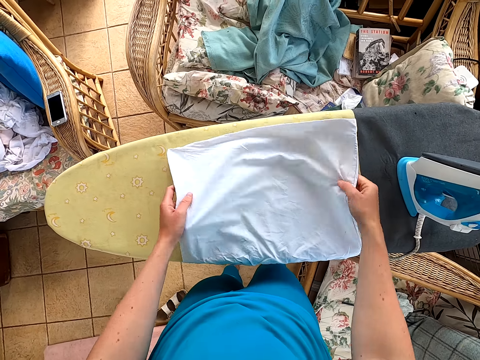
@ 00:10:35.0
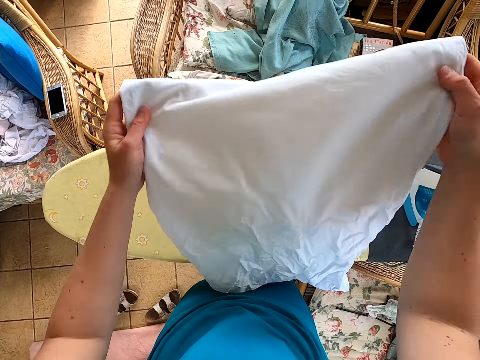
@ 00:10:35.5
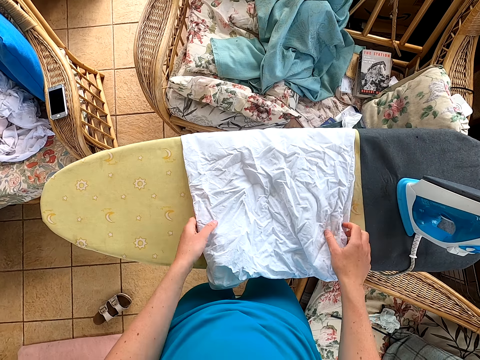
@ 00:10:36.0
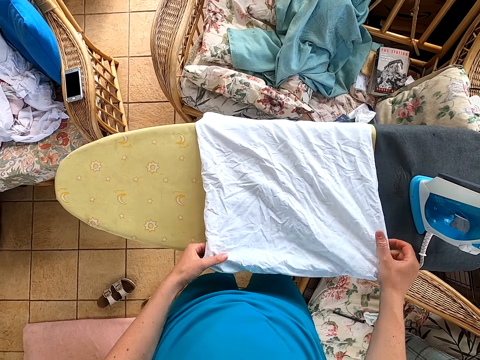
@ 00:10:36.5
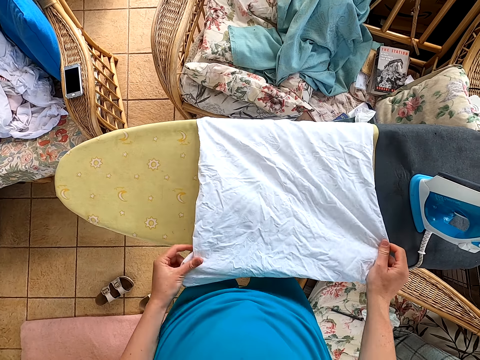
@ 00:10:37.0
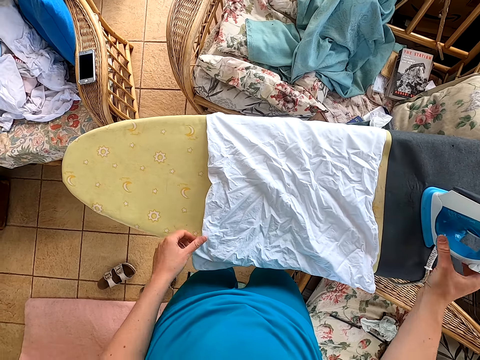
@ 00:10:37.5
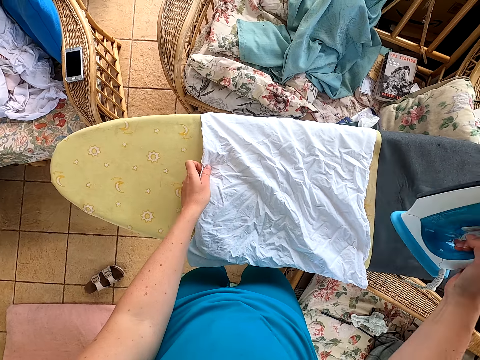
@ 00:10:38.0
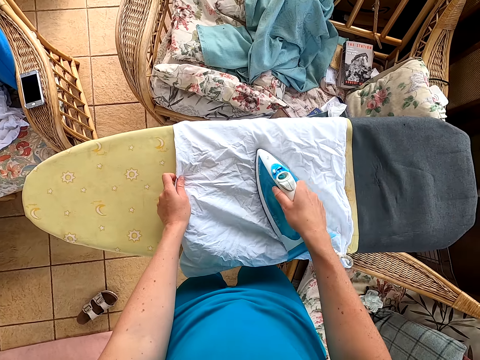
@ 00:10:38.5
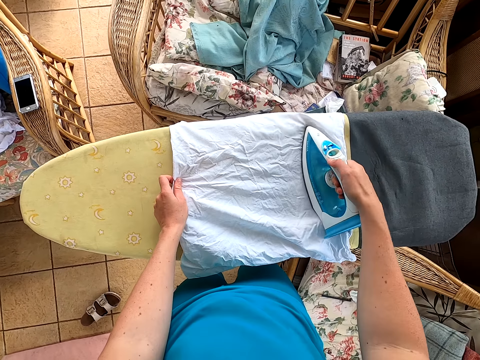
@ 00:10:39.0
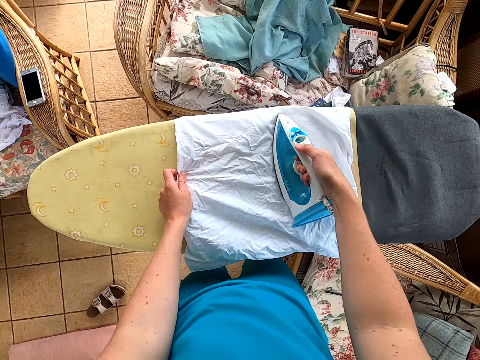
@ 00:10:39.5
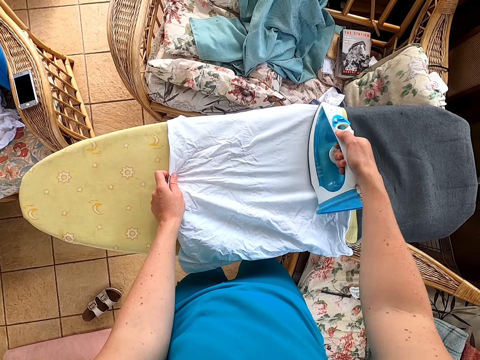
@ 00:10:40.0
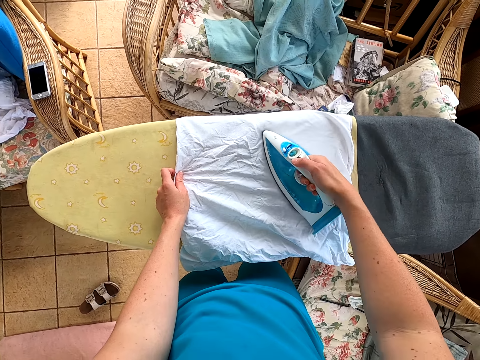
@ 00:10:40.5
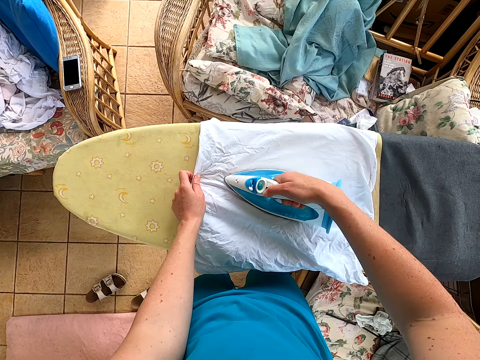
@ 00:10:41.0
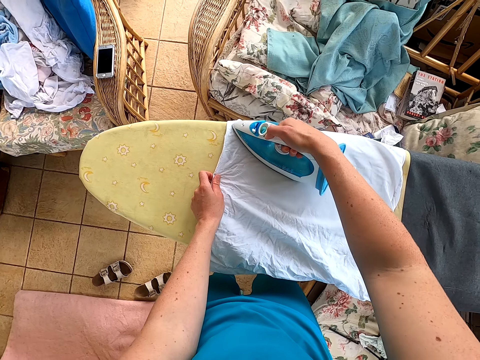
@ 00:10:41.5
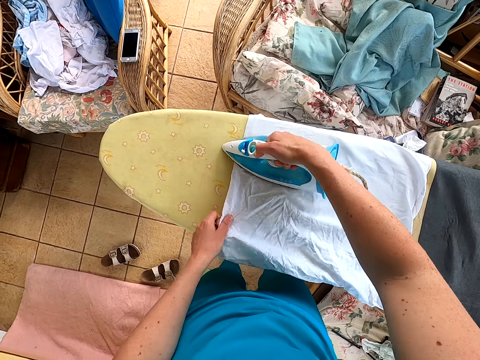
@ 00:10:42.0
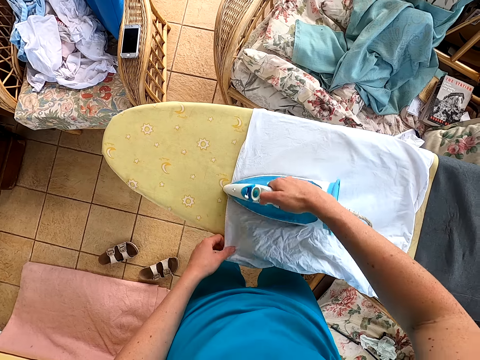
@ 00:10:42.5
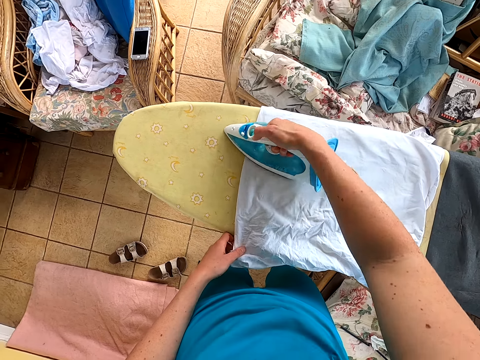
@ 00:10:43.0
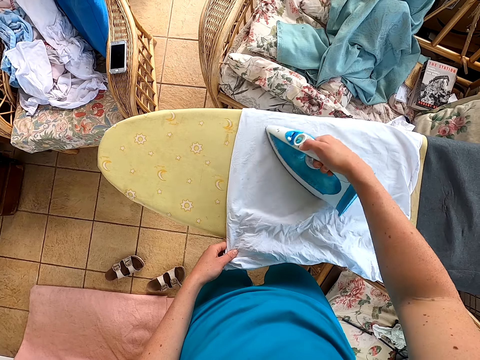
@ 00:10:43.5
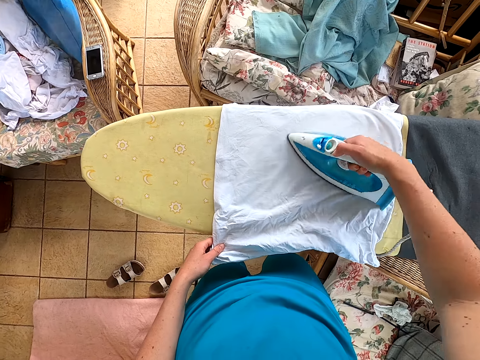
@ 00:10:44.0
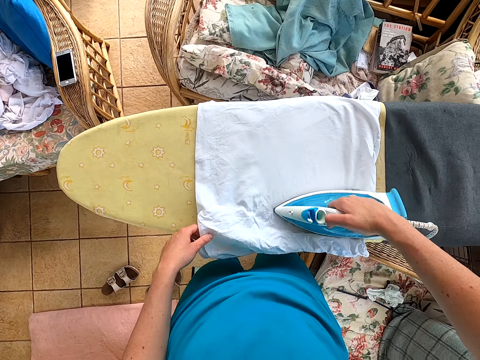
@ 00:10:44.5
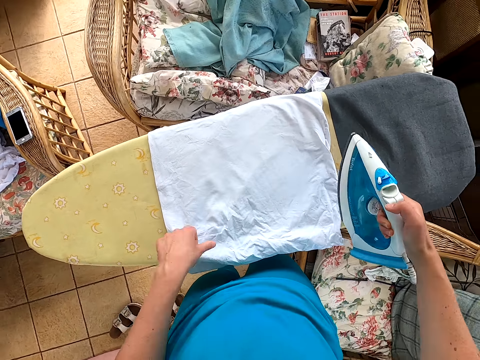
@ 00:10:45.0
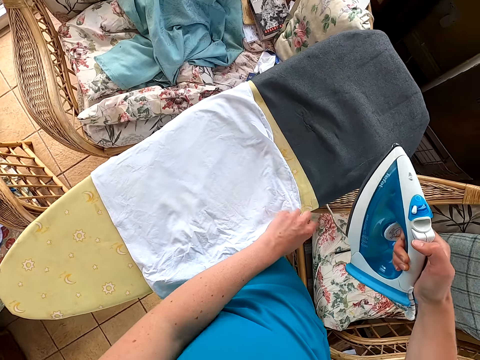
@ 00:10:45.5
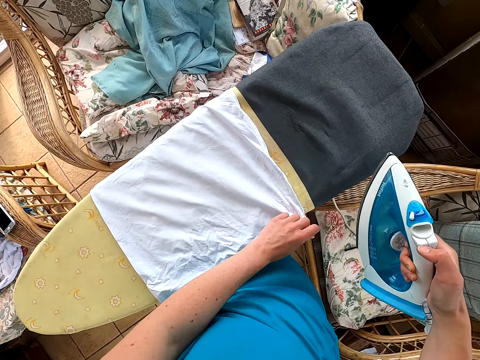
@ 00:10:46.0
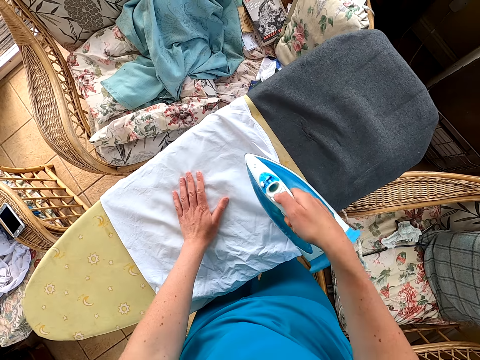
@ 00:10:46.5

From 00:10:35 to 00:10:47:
The camera wearer puts the cloth on the table. They pick the iron box. They iron the cloth.

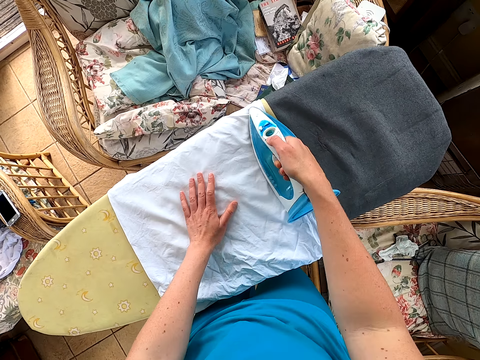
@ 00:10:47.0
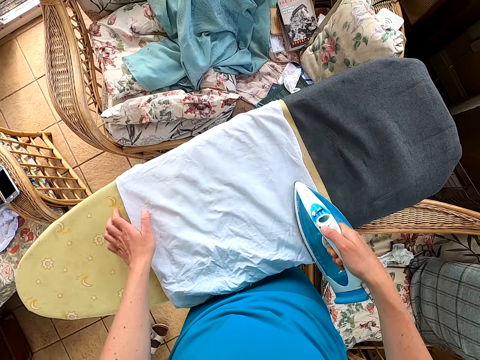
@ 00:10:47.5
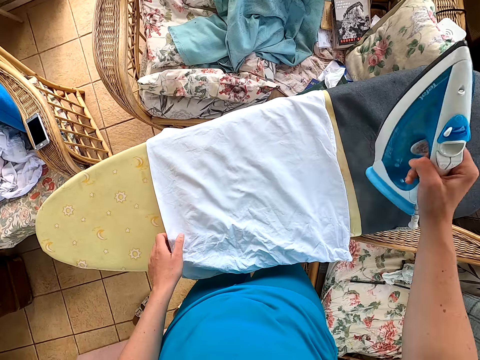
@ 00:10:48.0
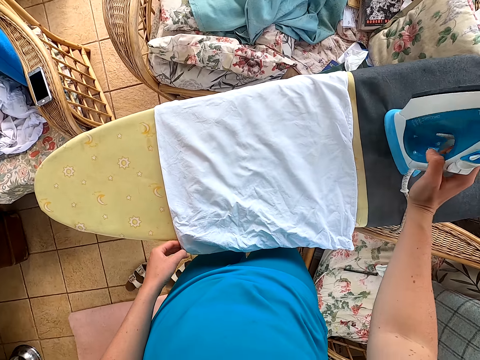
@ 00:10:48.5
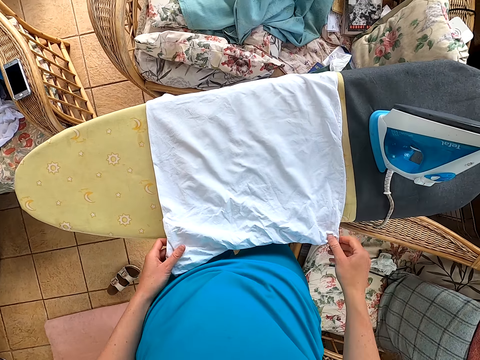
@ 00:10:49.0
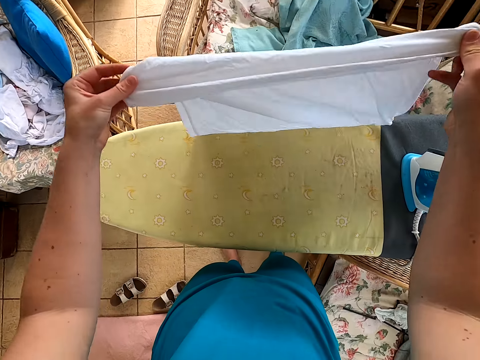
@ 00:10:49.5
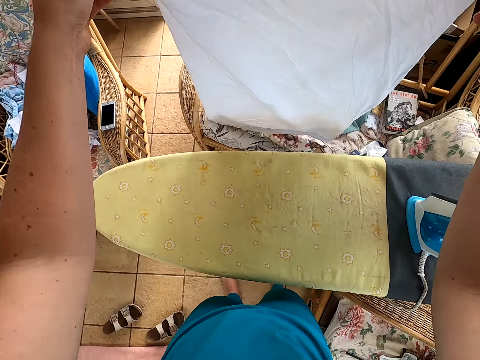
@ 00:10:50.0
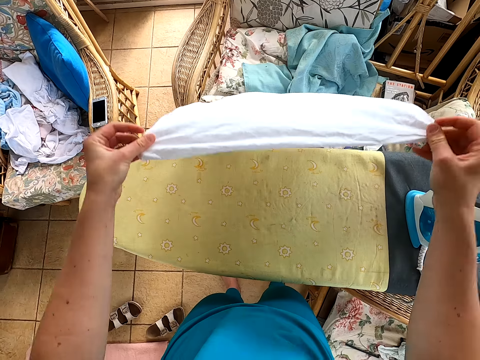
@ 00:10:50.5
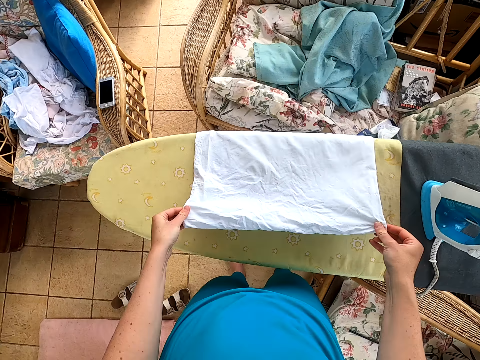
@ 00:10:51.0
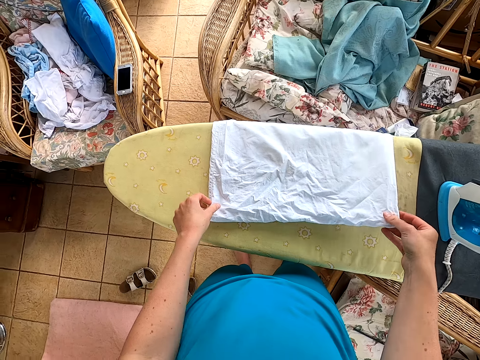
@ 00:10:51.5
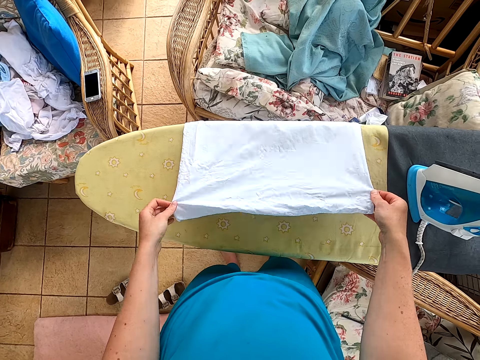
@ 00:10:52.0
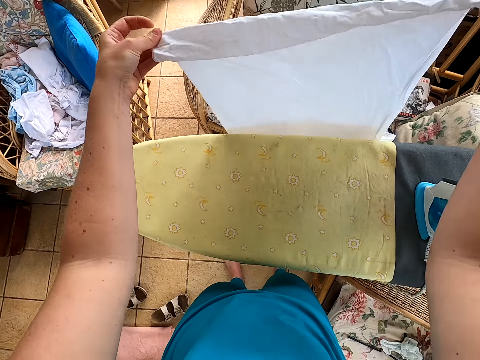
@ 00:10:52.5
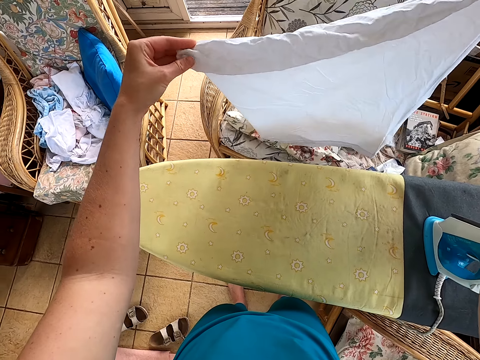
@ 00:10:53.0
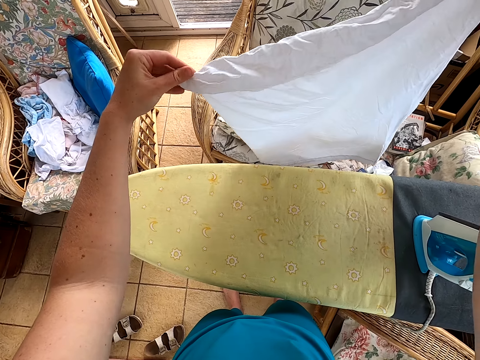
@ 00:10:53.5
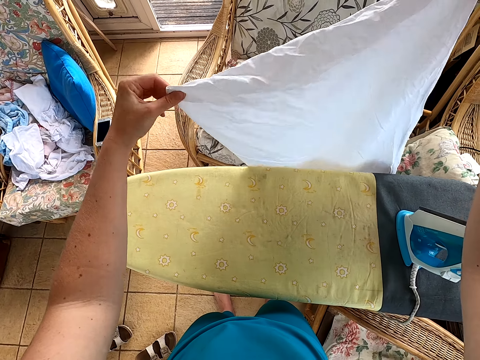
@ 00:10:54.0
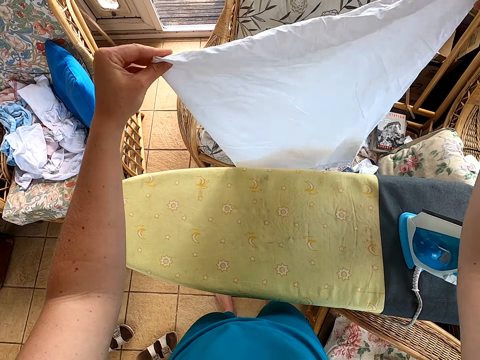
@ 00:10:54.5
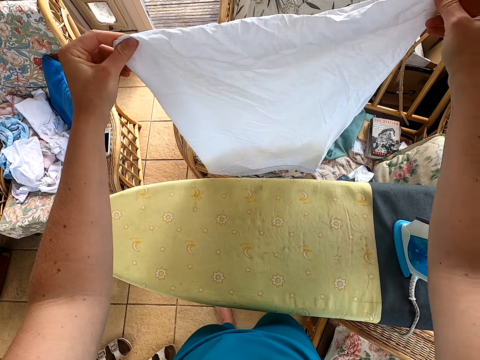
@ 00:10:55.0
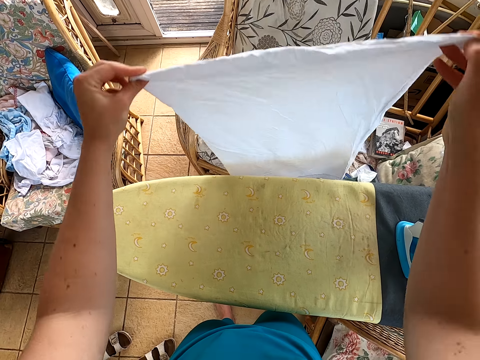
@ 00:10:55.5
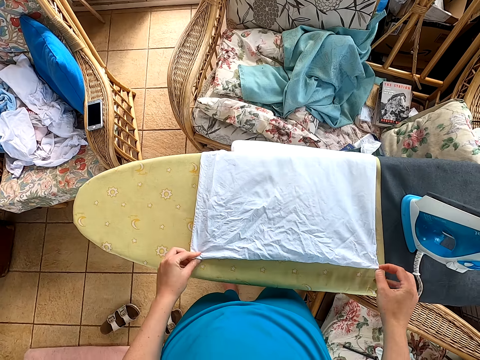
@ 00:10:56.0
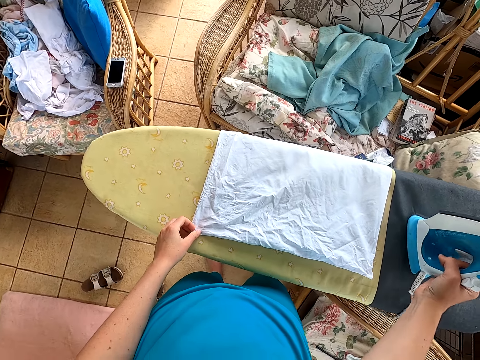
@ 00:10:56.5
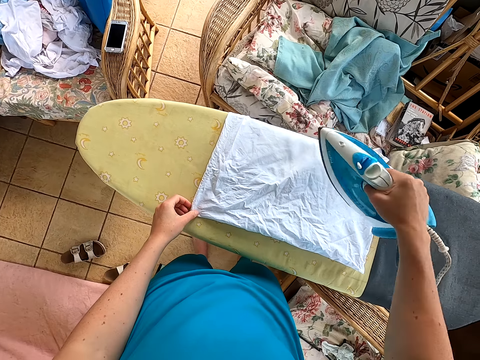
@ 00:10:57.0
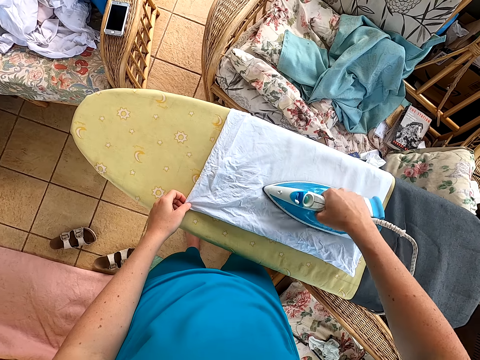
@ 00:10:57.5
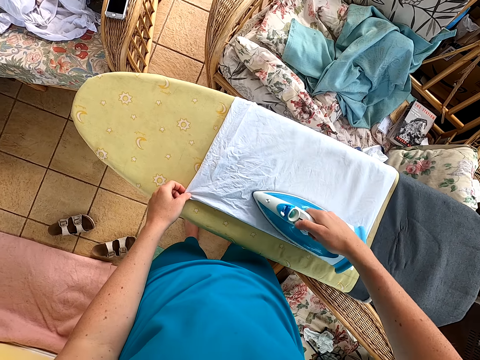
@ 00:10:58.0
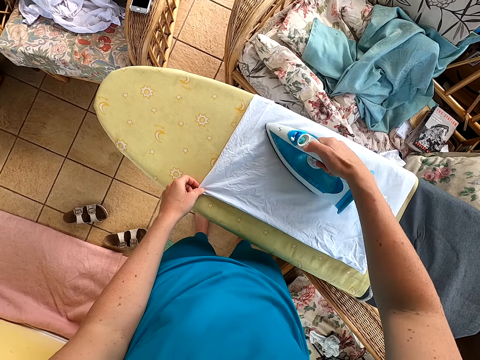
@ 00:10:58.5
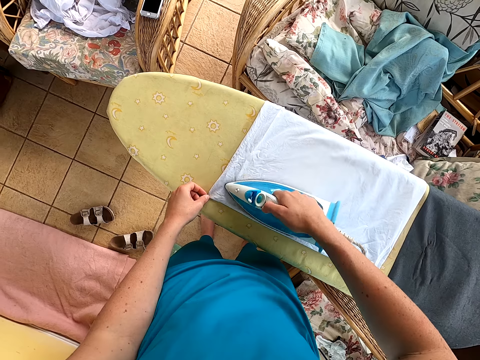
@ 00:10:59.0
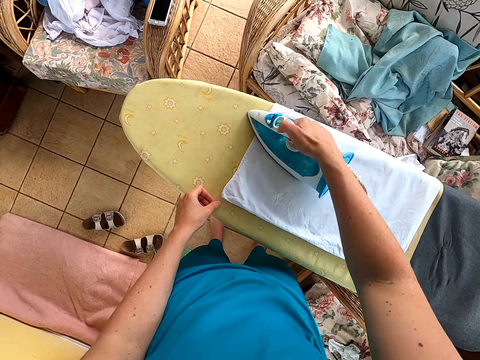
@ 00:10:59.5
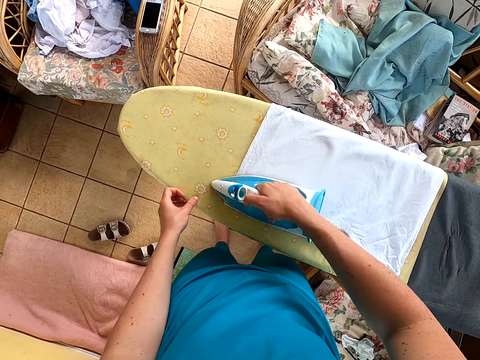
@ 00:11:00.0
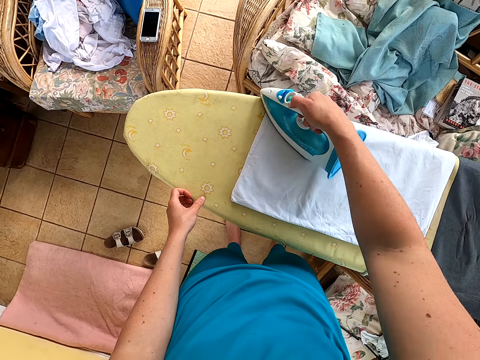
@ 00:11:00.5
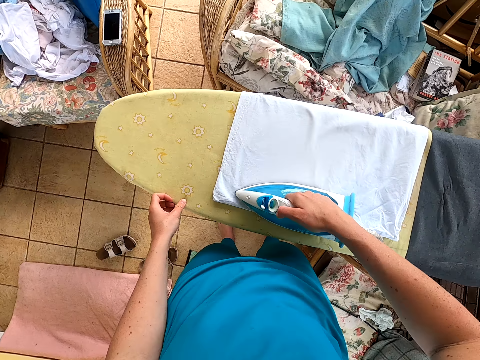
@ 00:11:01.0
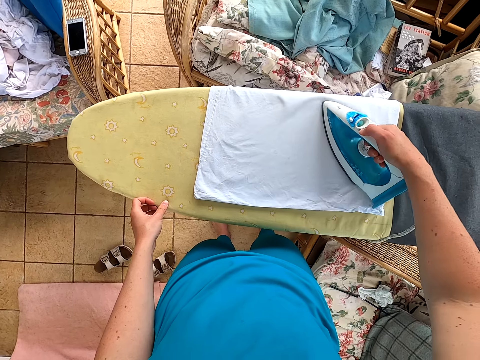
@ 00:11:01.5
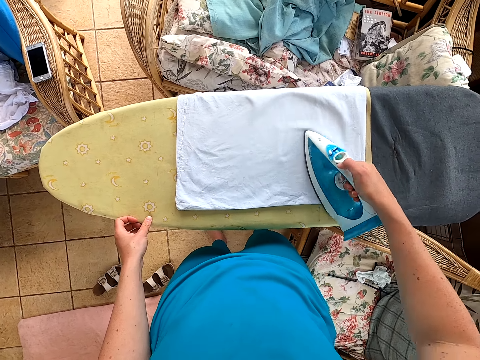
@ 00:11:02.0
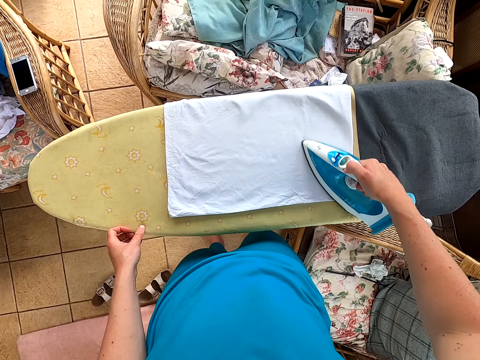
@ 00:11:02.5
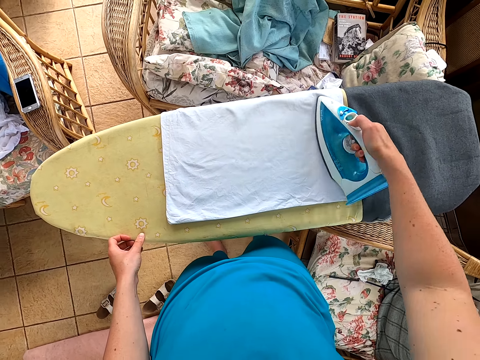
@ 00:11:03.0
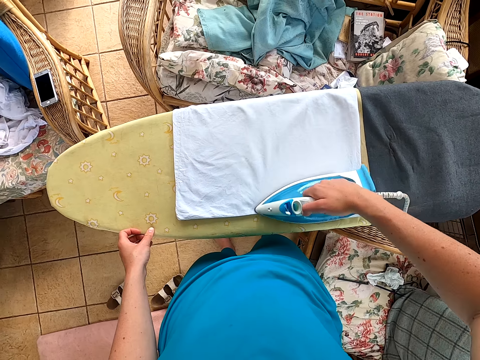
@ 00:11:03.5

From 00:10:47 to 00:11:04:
The camera wearer puts the iron box on the table. They pick the cloth. They put the cloth on the table. They pick the iron box. They iron the cloth.
